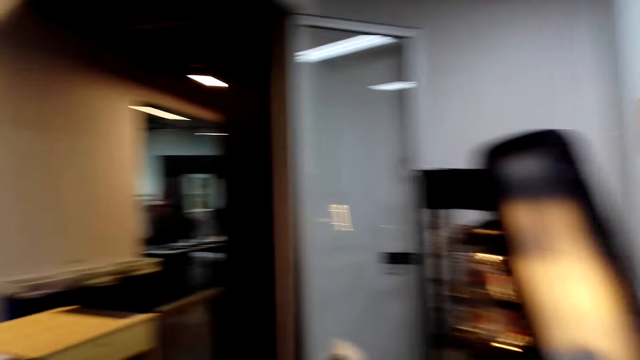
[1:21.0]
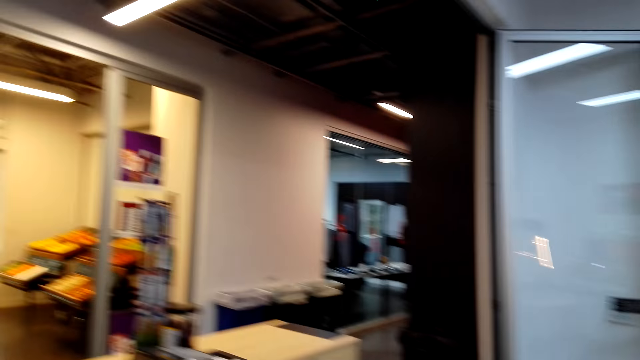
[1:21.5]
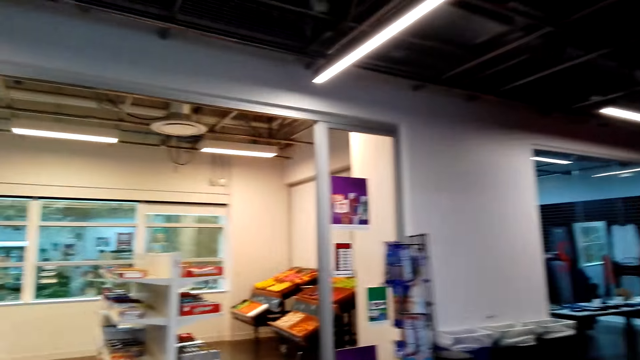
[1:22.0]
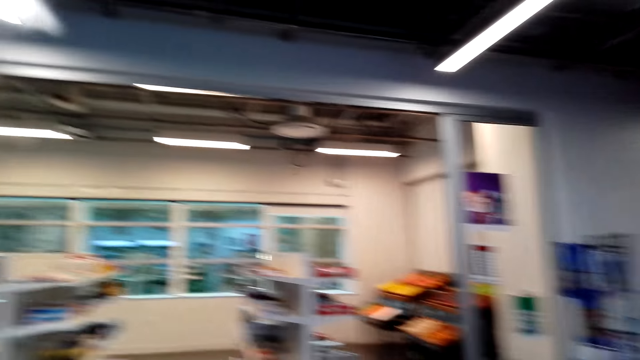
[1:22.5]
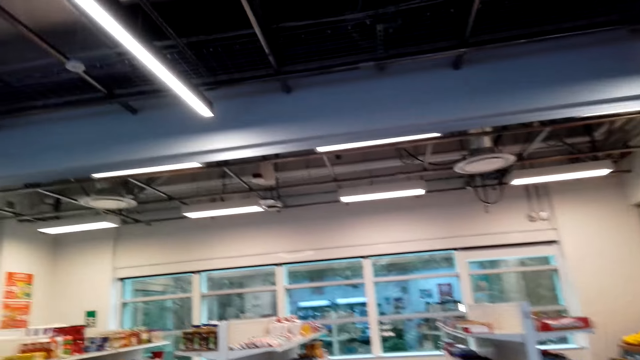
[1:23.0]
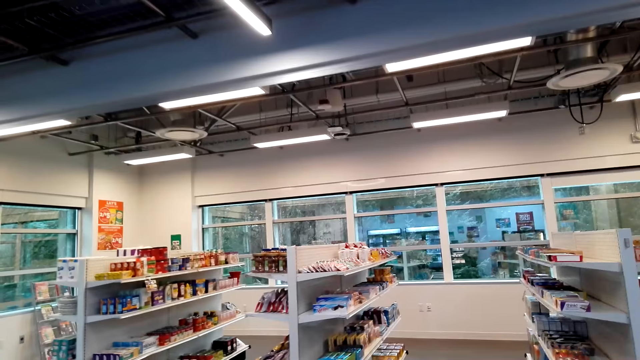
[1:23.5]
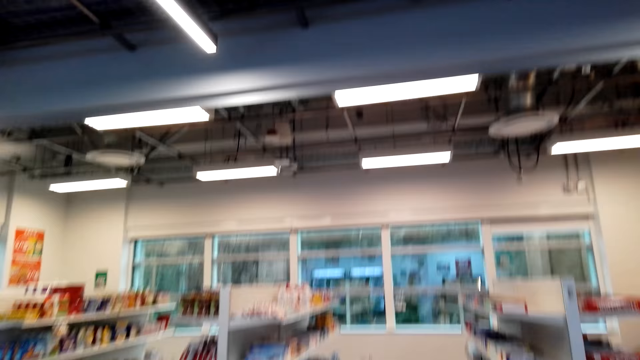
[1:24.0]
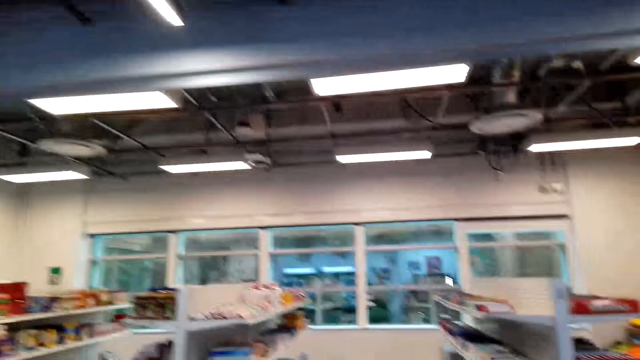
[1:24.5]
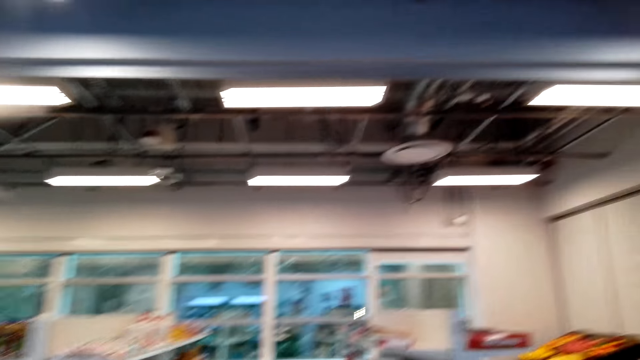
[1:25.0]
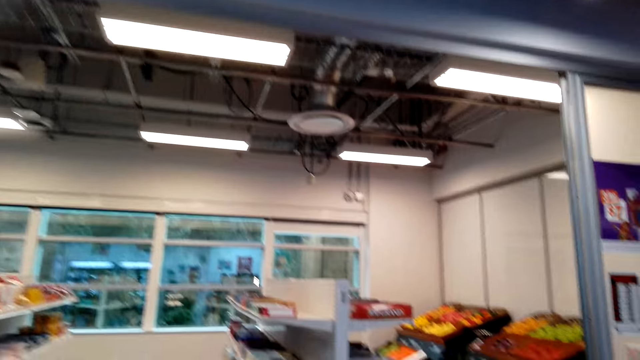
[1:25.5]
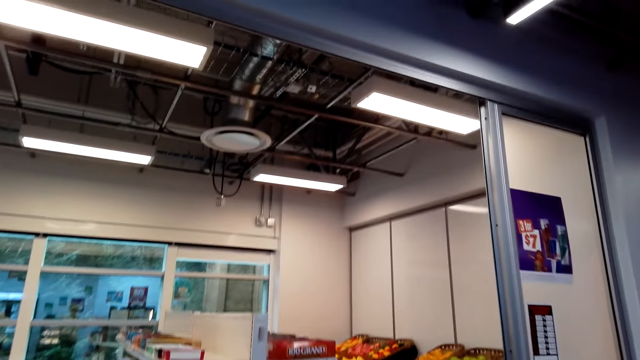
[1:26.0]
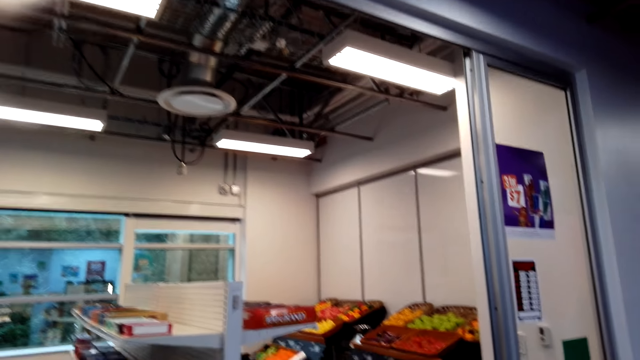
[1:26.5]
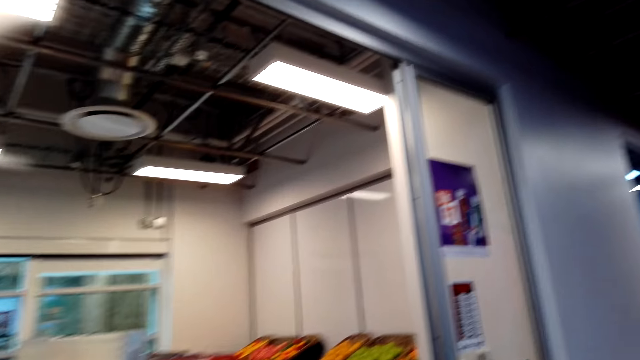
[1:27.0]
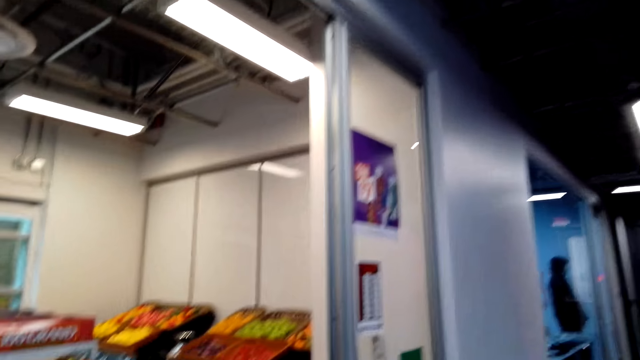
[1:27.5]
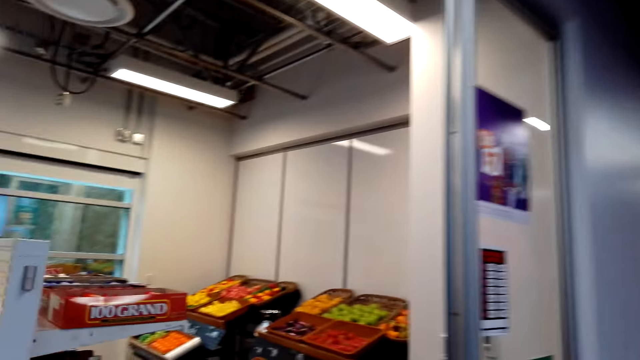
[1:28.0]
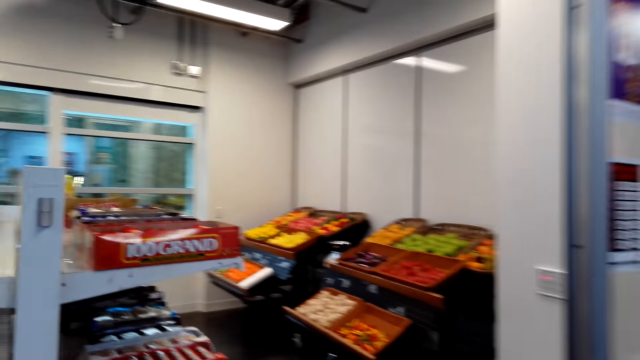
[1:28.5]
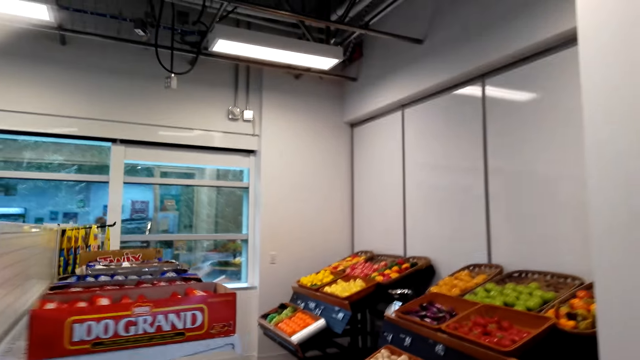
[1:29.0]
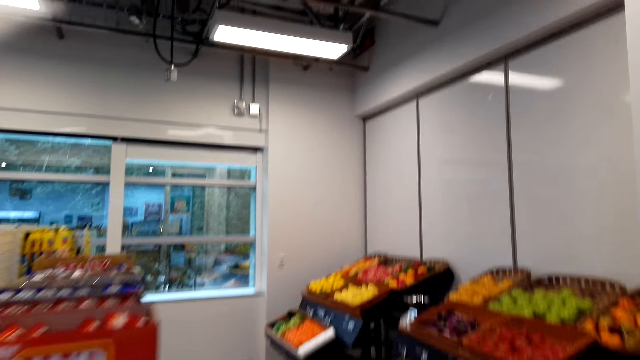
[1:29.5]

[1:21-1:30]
The camera wearer looks around the store. They walk around the store.

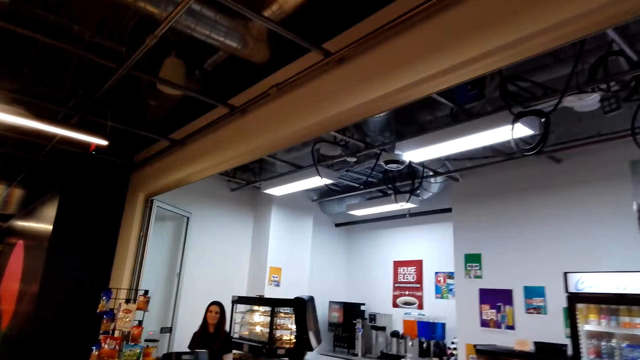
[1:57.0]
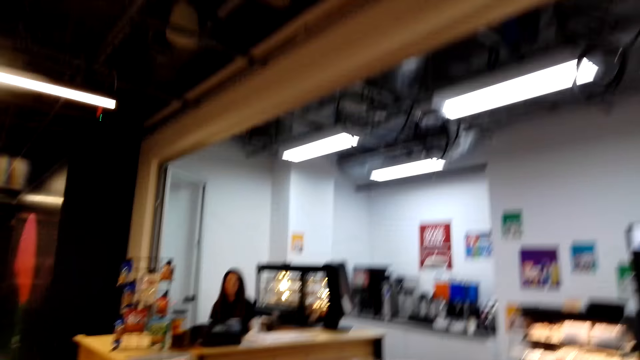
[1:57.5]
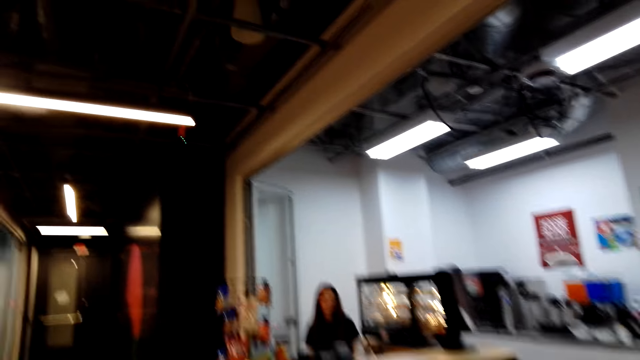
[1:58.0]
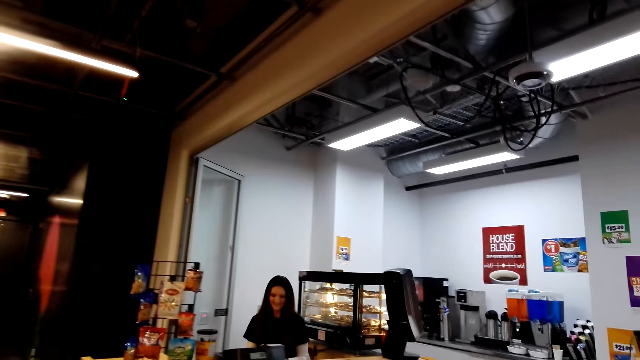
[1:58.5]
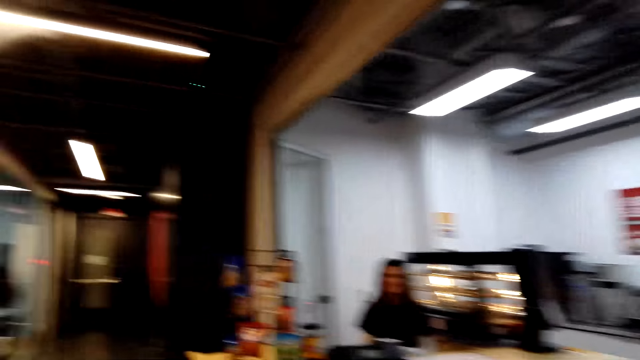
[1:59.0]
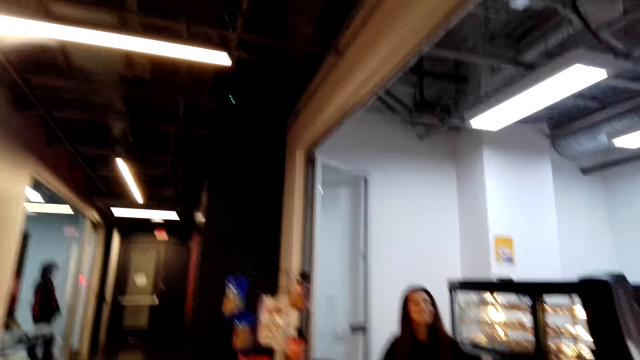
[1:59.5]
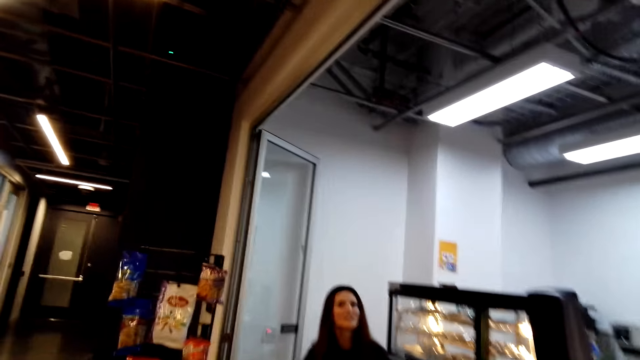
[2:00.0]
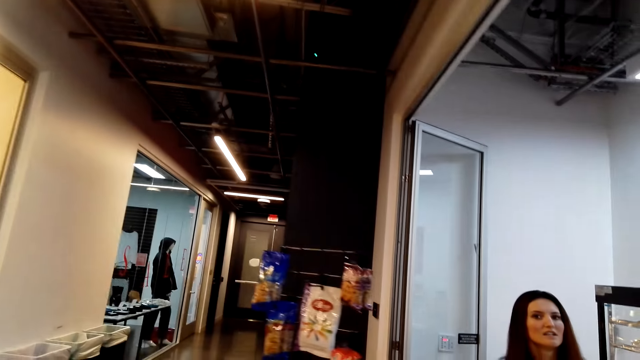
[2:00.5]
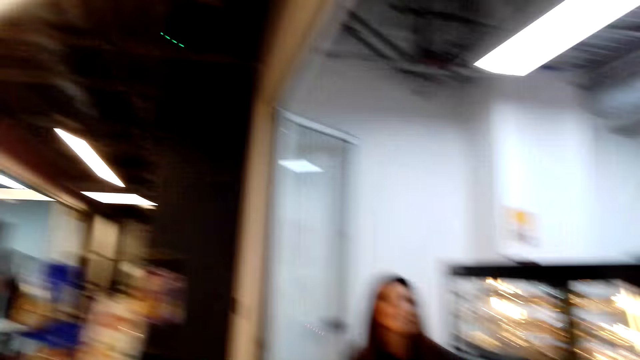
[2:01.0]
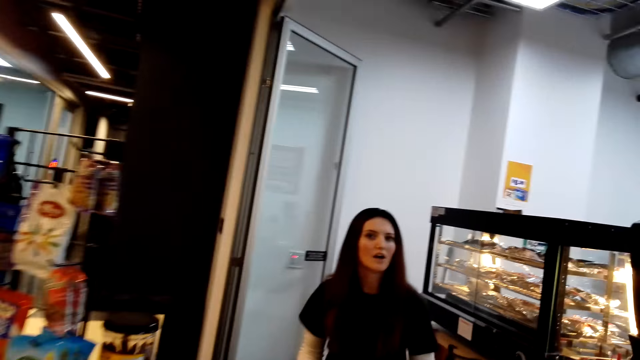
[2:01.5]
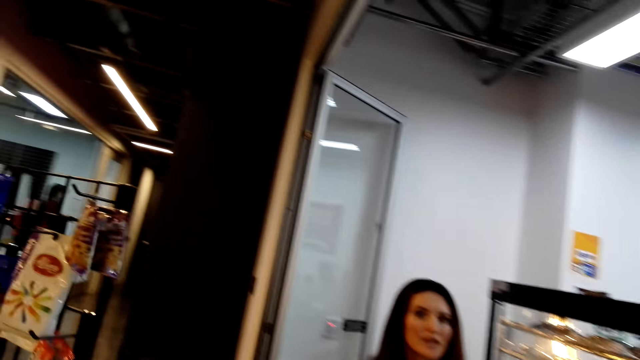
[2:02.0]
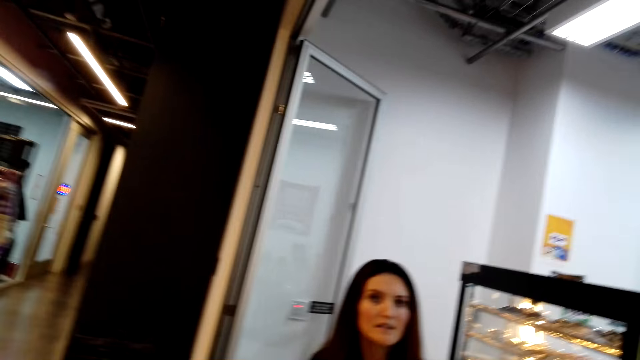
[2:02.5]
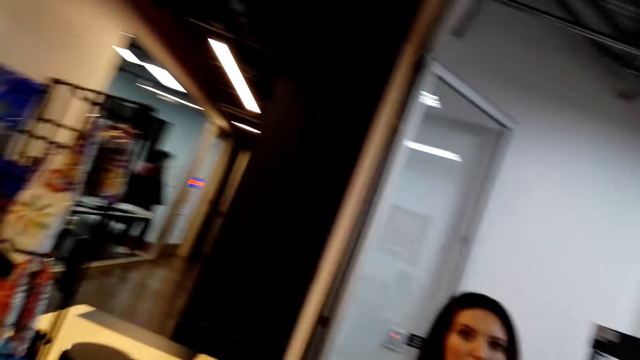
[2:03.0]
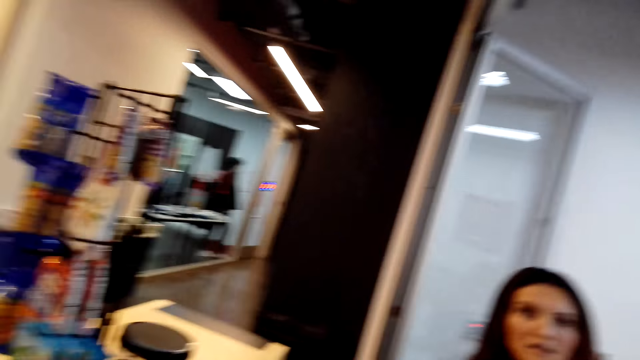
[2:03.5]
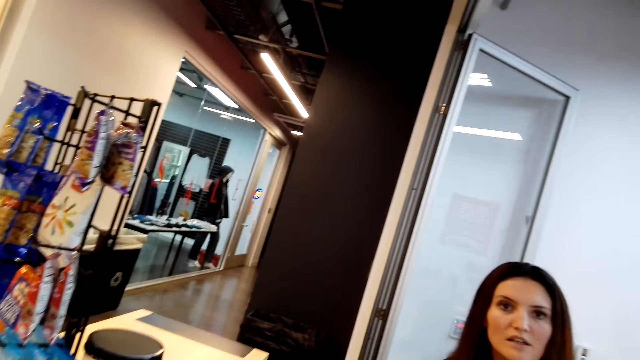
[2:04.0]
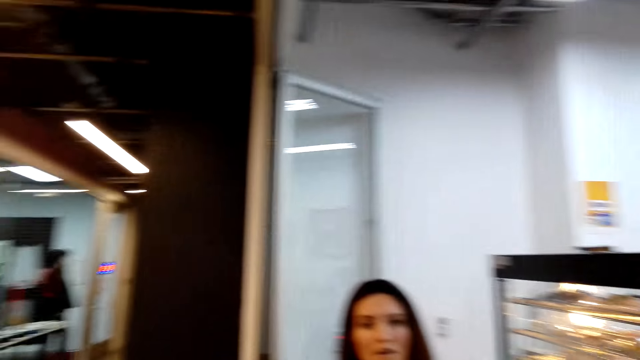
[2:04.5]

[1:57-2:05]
The camera wearer walks towards the counter. They converse with the cashier.

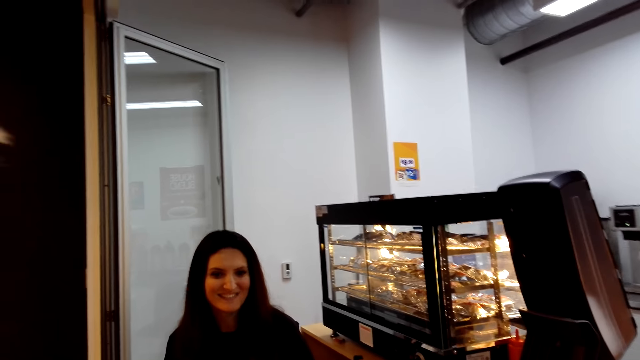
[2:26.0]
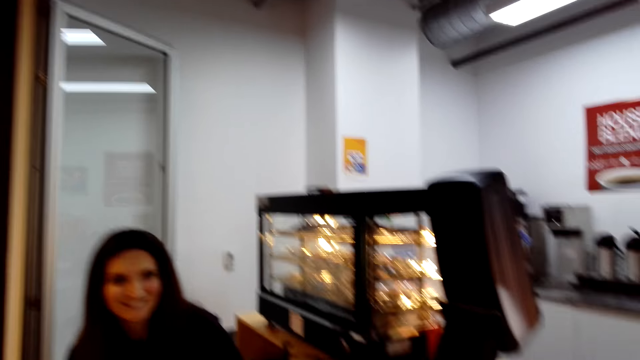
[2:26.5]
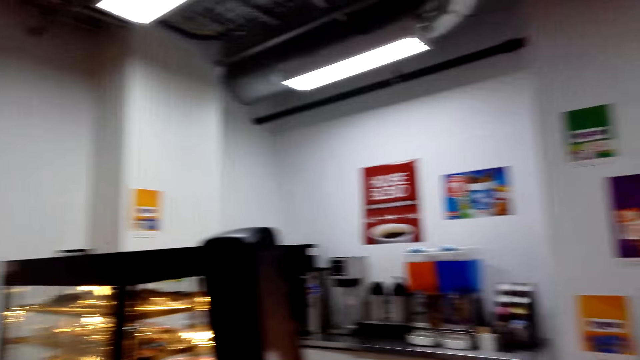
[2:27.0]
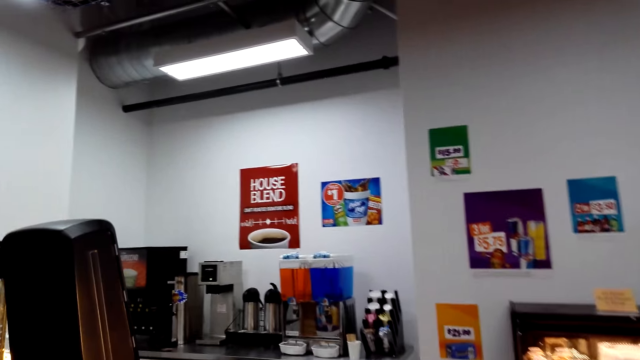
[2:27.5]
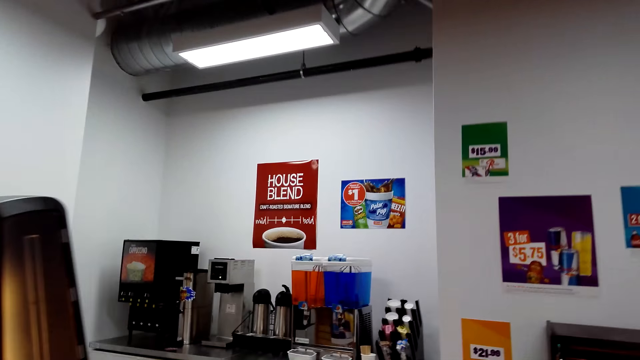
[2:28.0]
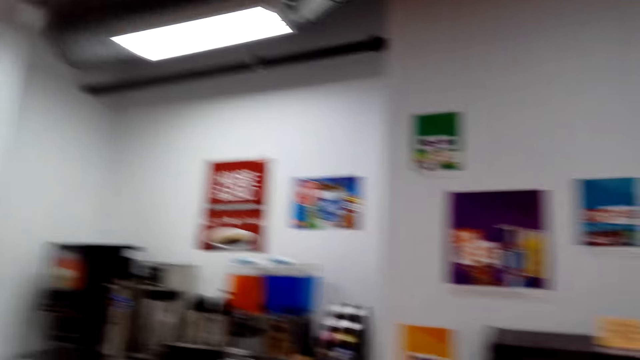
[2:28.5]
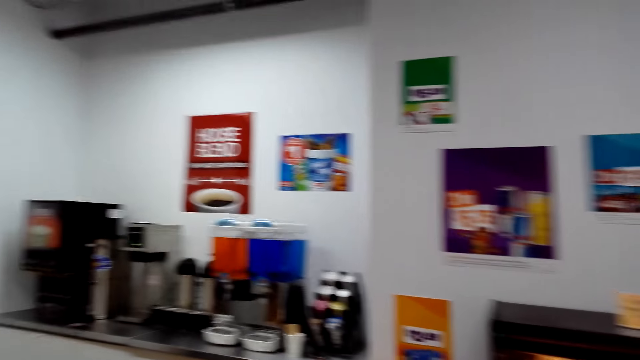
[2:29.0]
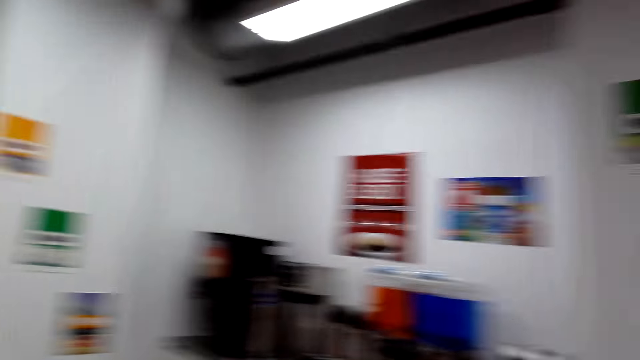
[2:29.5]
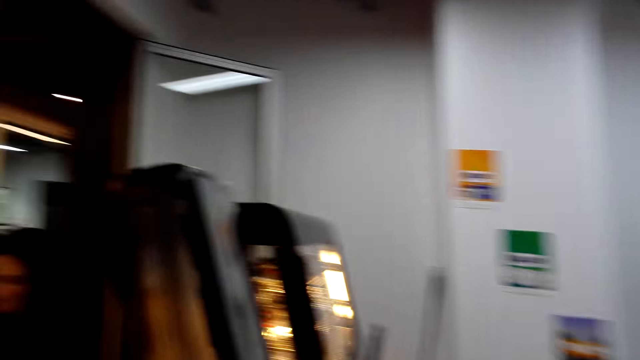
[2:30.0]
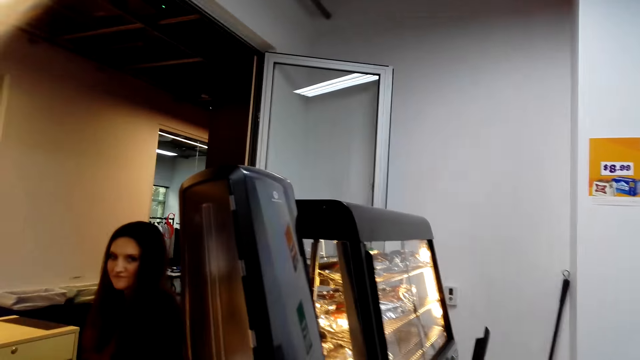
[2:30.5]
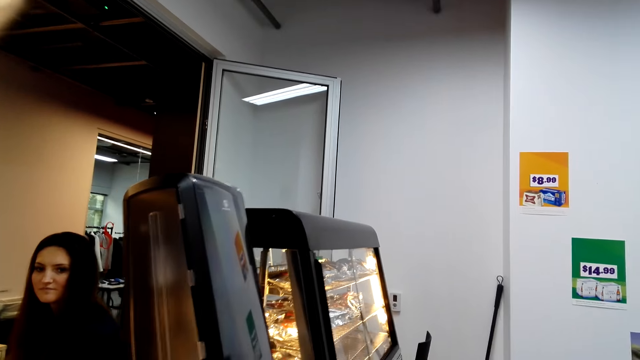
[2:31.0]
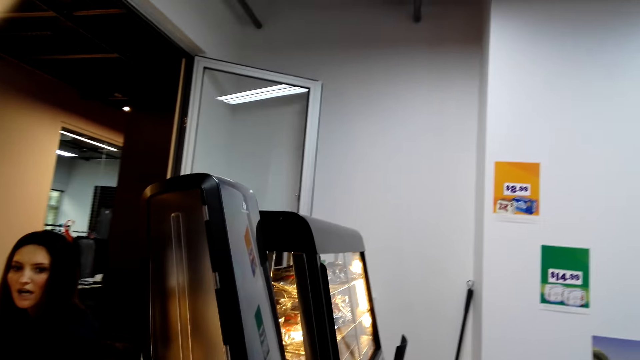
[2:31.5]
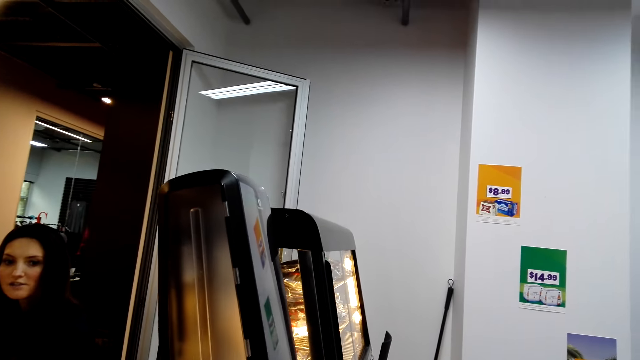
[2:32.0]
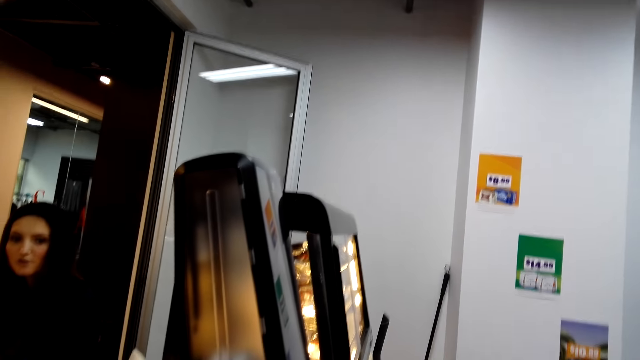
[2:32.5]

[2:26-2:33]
The camera wearer walks towards the beverage area. They talk with a woman.
